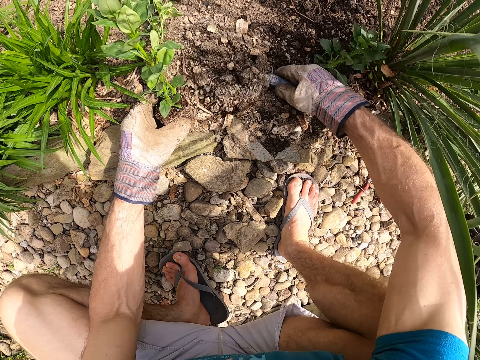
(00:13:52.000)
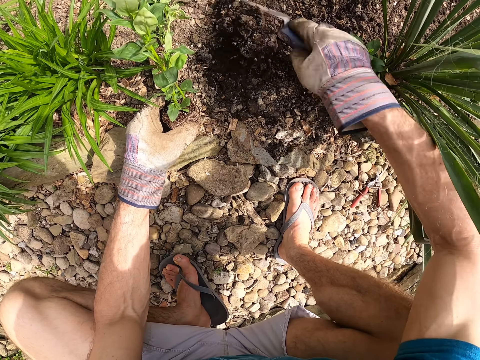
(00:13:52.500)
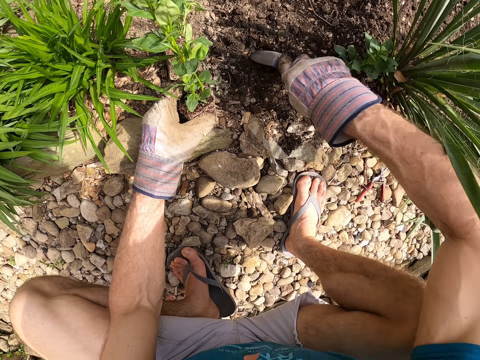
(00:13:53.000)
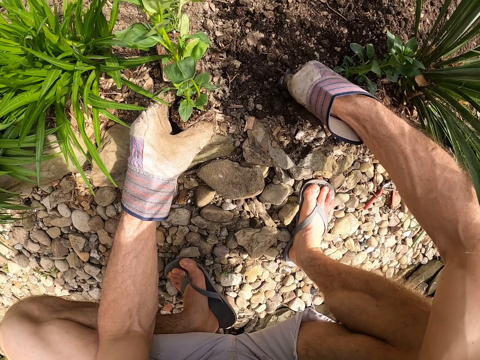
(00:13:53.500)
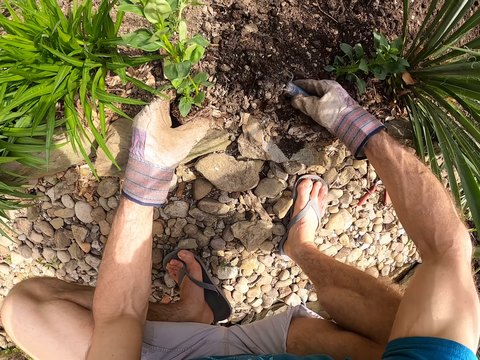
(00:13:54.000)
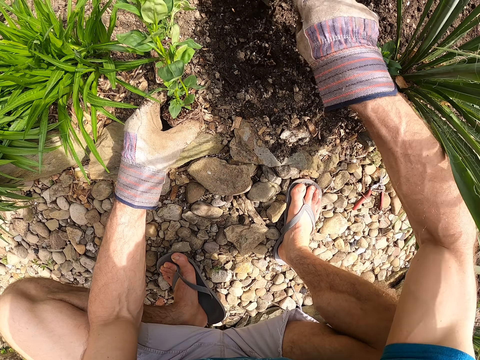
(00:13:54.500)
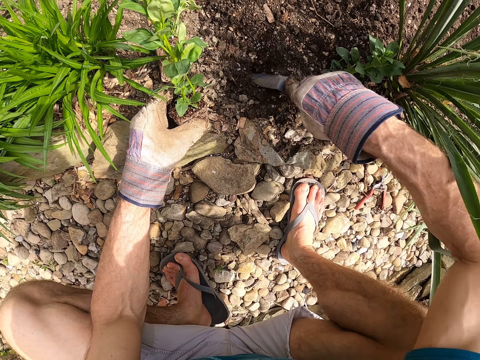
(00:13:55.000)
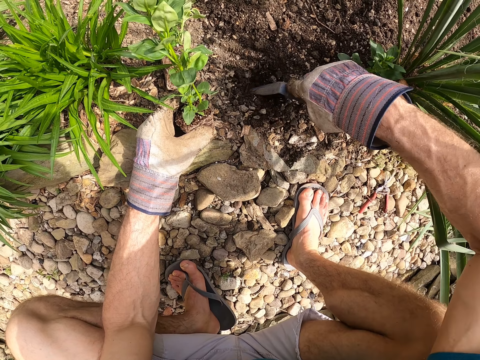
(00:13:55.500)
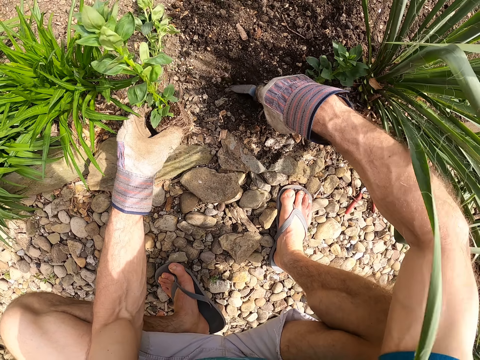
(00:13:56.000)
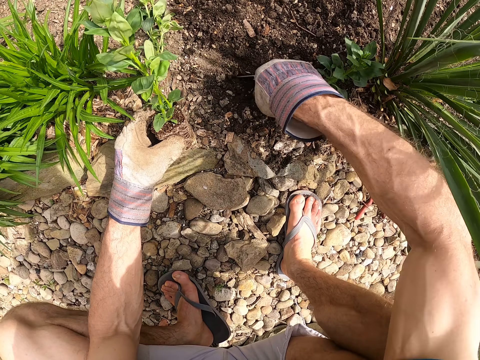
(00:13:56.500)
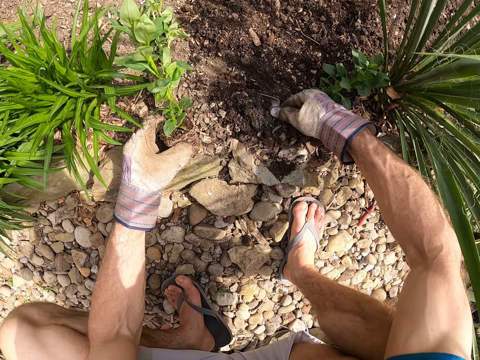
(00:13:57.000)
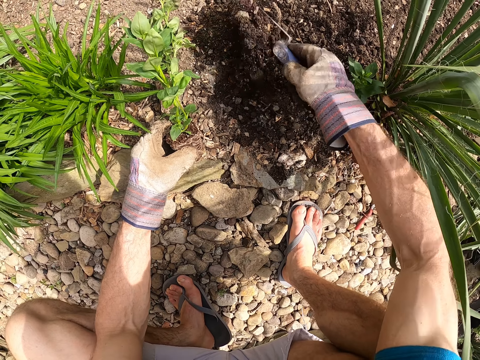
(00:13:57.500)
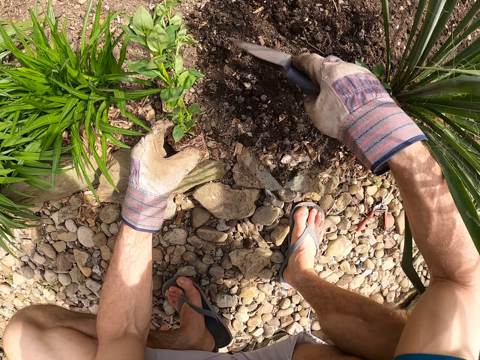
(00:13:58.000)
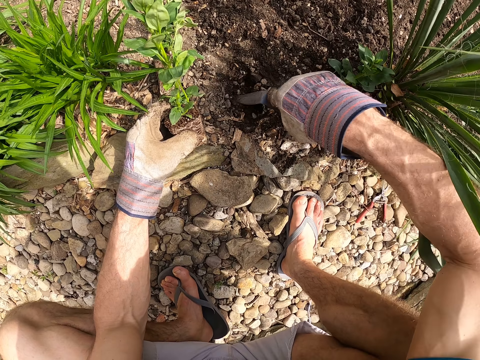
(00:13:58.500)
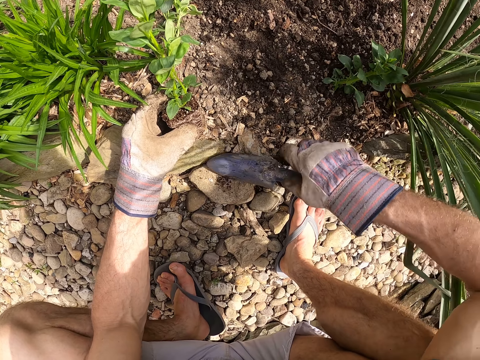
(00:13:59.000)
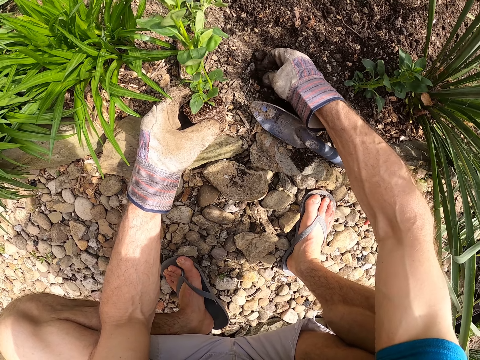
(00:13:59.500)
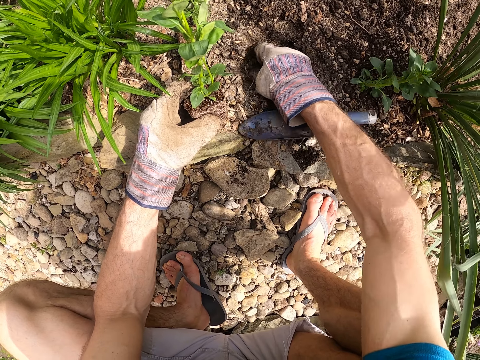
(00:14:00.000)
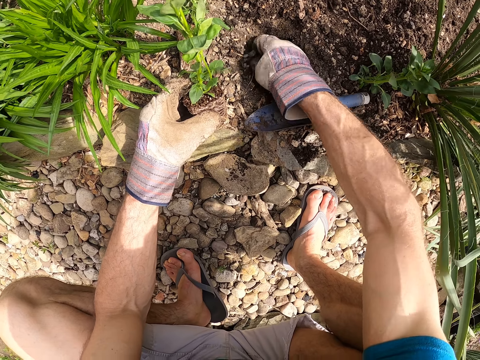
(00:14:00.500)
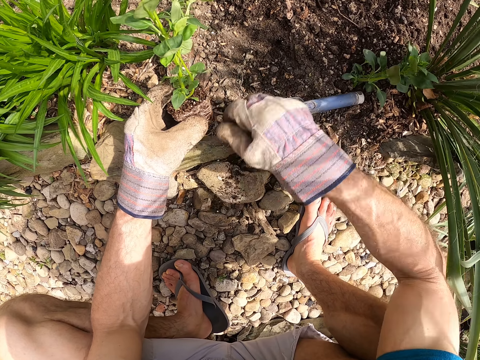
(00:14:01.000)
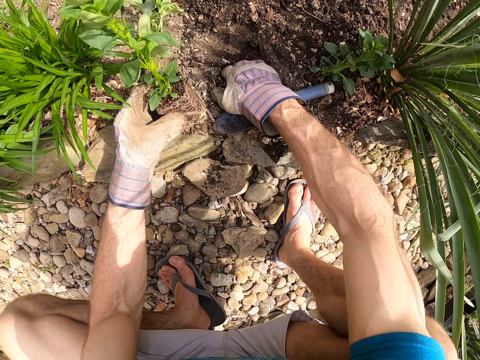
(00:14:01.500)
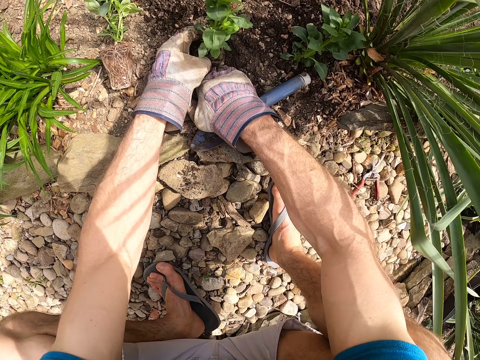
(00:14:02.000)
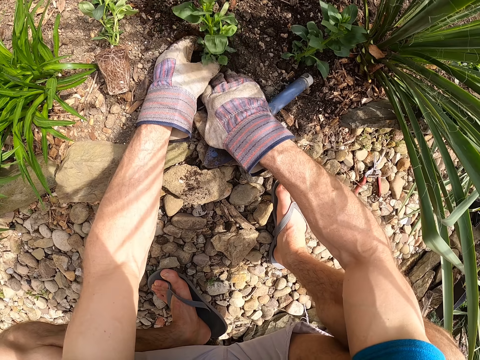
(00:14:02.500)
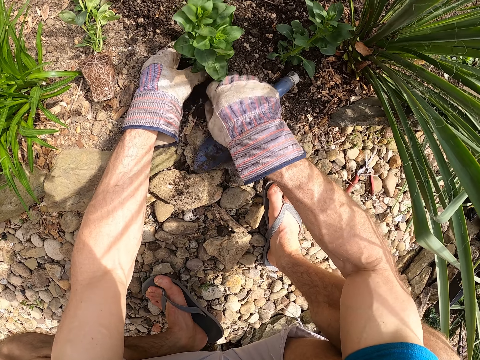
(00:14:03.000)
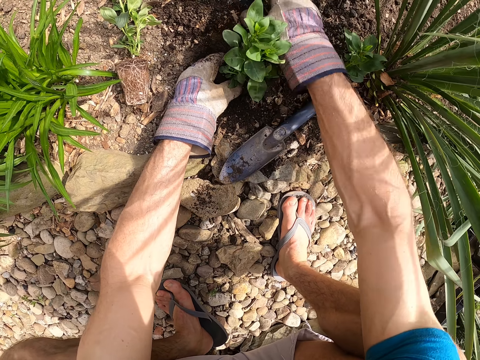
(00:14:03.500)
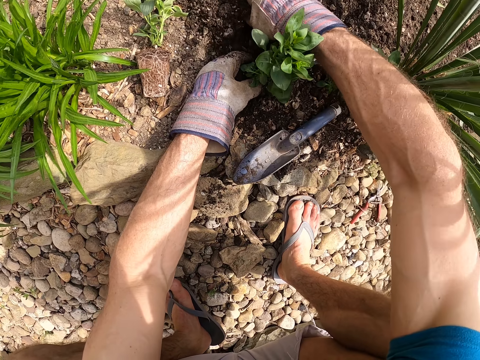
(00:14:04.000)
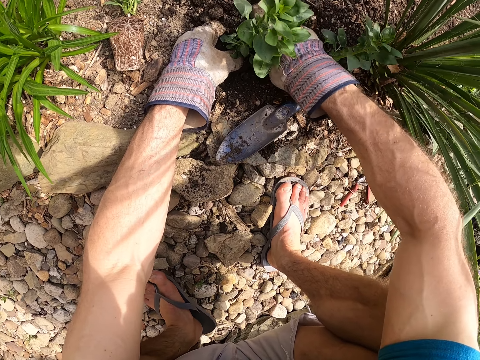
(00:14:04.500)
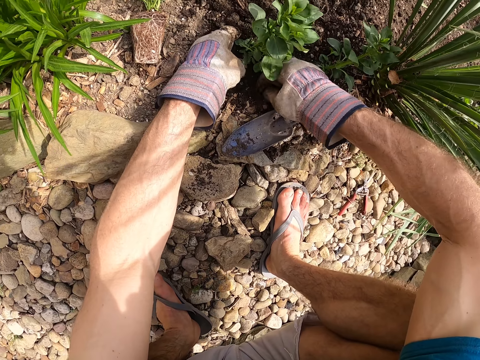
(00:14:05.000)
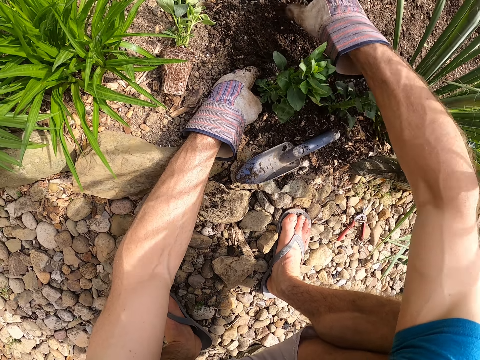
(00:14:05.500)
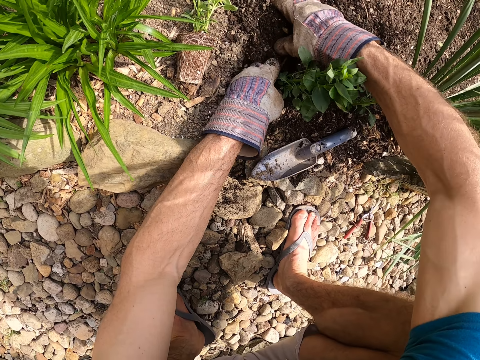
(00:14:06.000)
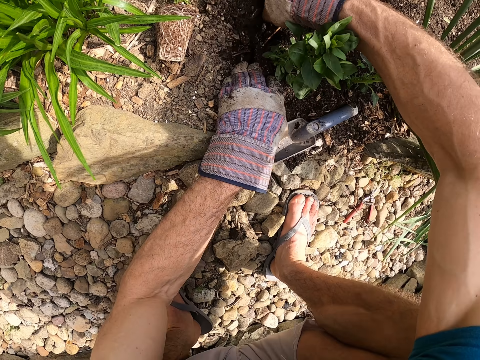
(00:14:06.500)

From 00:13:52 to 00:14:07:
The camera wearer scoops dirt out of the ground. He puts the garden trowel on the ground with his right hand. He digs the soil with his right hand. He takes dirt out of the hole. He plants the second seedling in the soil with his hands. He covers the plant with soil.

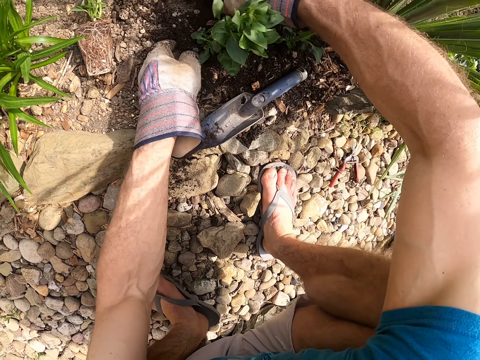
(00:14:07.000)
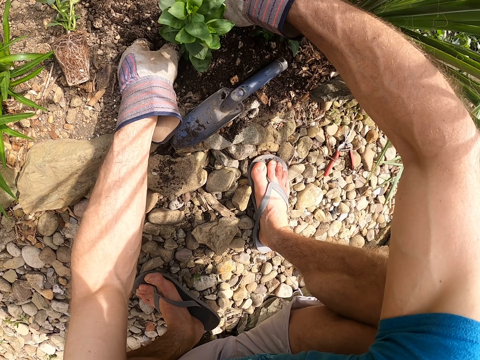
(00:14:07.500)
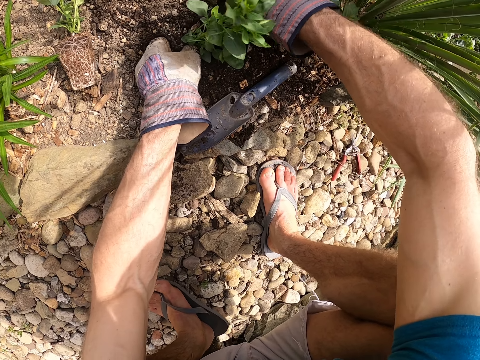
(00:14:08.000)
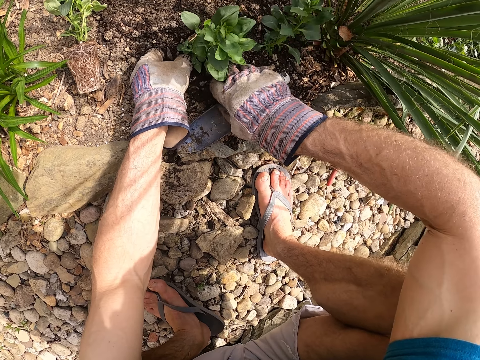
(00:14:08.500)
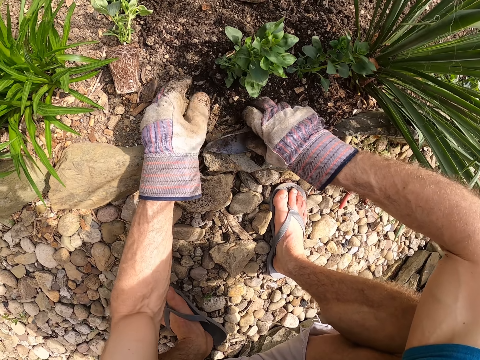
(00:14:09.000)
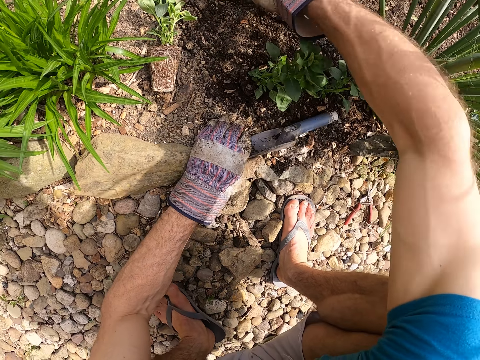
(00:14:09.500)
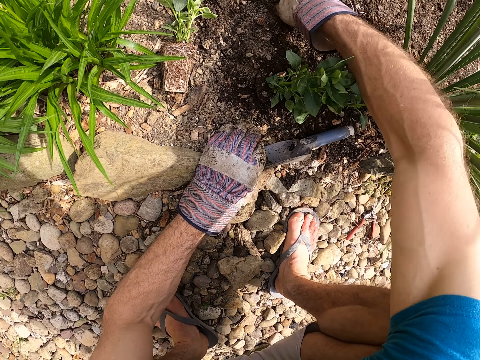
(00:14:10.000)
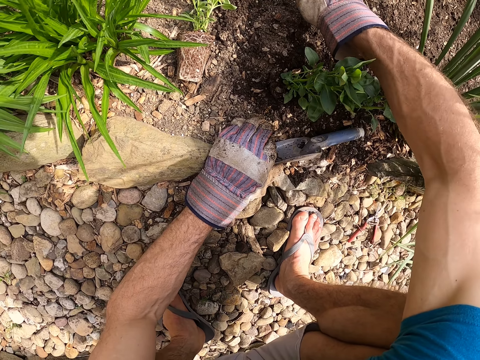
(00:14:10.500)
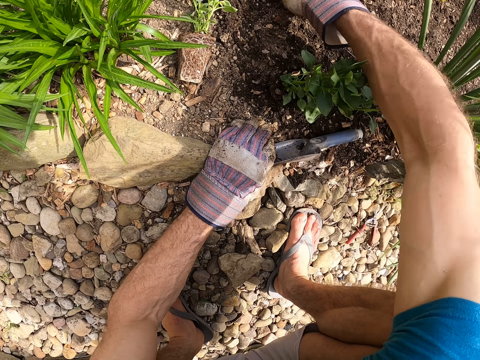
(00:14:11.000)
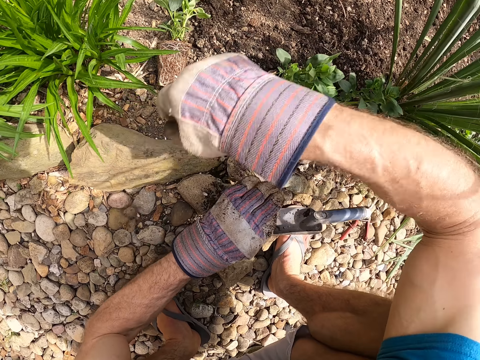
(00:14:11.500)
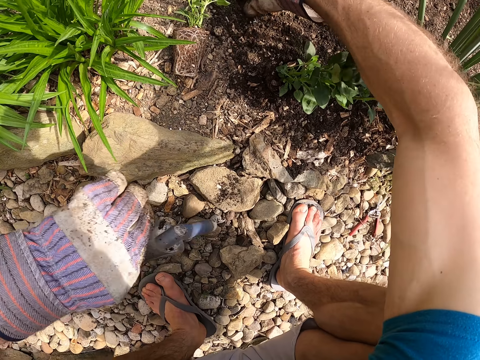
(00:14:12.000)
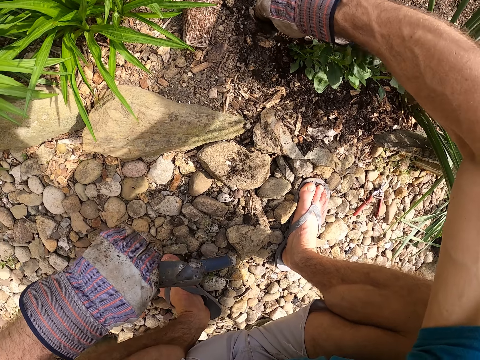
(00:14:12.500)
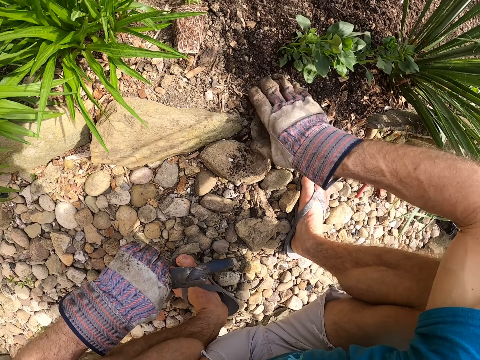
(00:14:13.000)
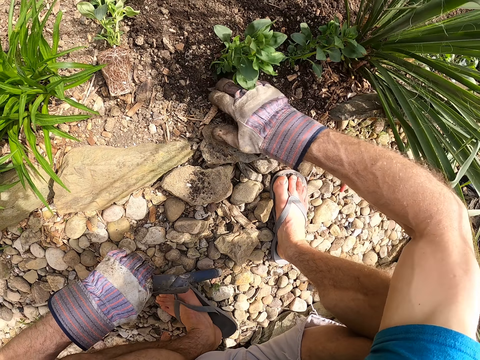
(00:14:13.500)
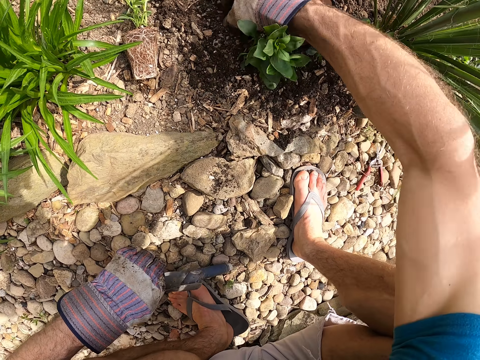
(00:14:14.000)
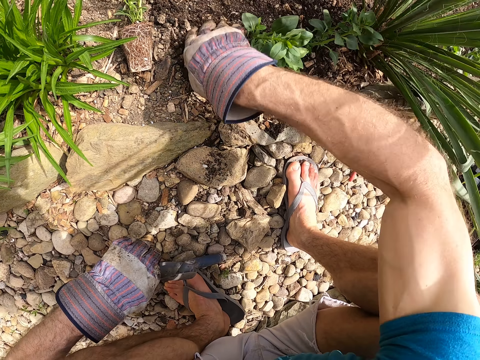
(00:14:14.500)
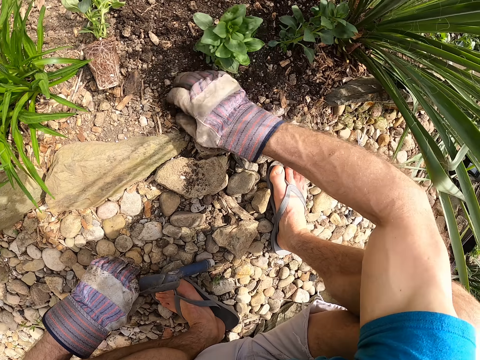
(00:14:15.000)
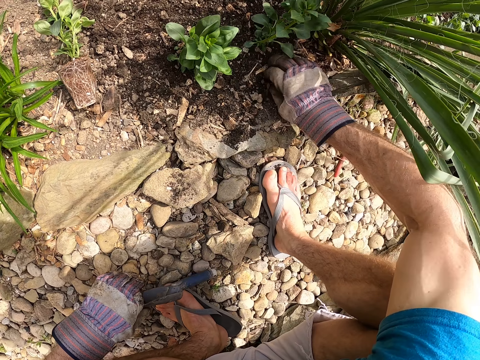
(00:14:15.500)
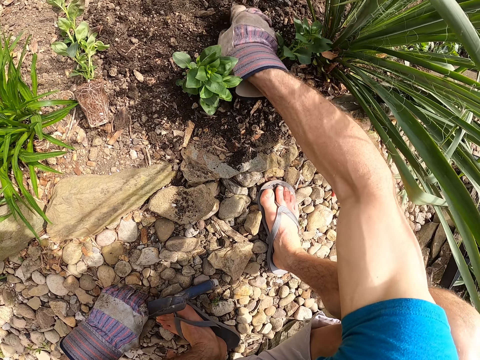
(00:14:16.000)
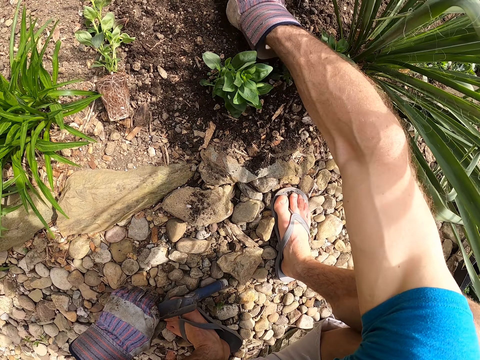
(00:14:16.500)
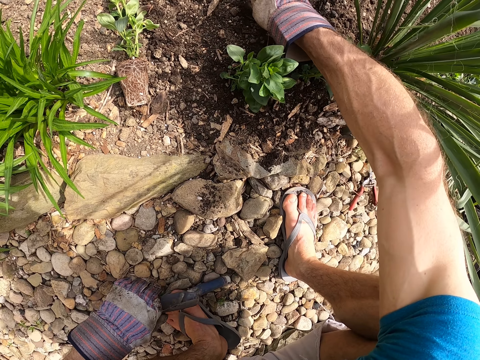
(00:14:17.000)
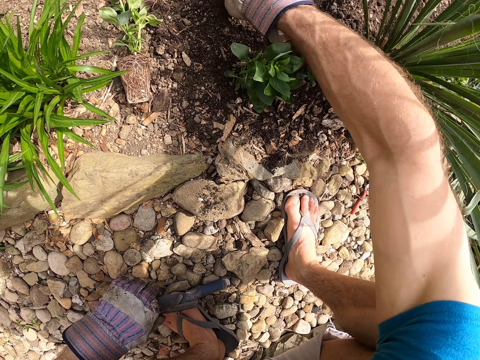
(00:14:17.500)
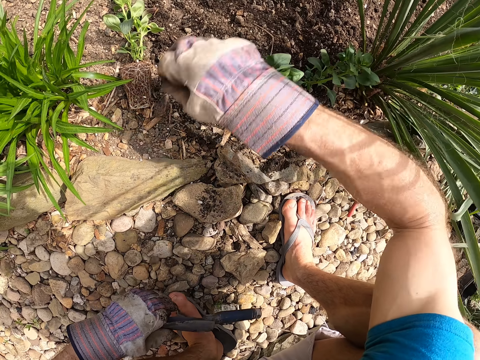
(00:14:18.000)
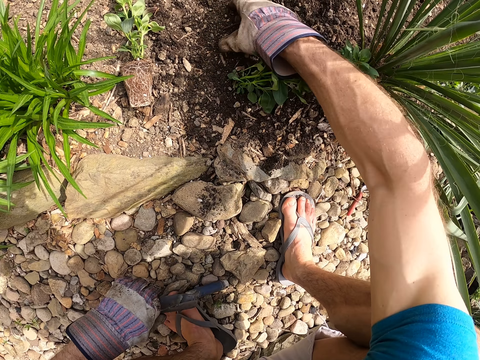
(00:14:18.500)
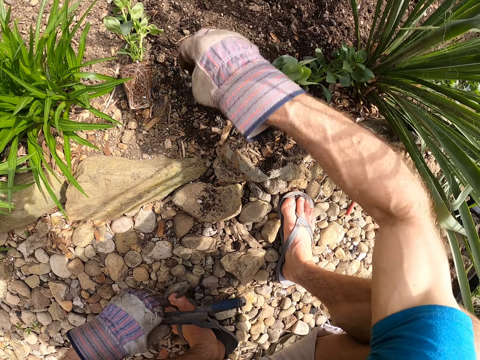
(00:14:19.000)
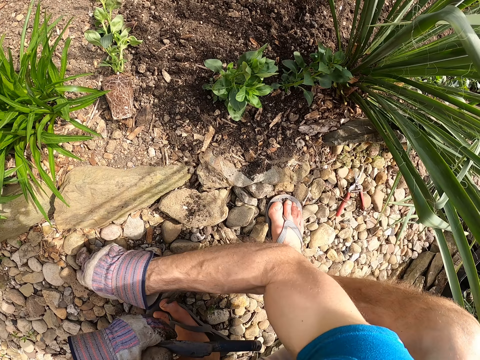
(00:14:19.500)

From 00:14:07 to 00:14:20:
The camera wearer picks up the garden trowel on the ground with his right hand. He passes the garden trowel to his left hand. He examines the soil with his right hand. He throws dirt away. He covers the plant with soil. He throws dirt away.
